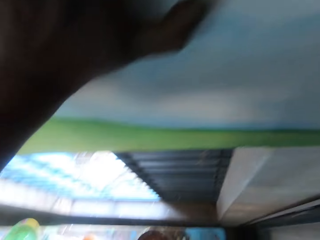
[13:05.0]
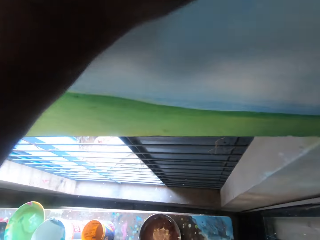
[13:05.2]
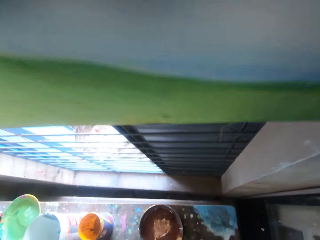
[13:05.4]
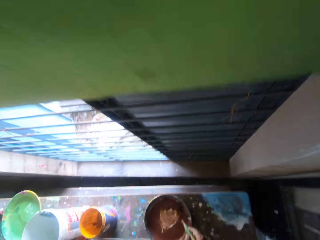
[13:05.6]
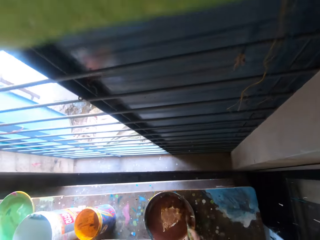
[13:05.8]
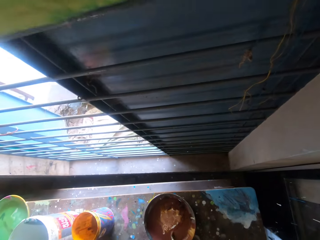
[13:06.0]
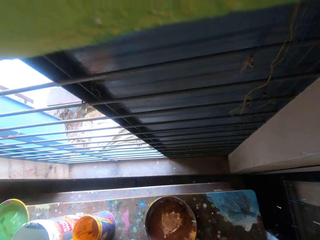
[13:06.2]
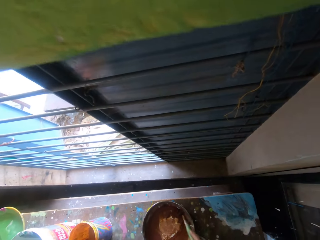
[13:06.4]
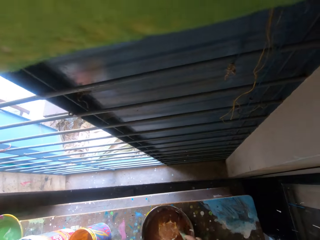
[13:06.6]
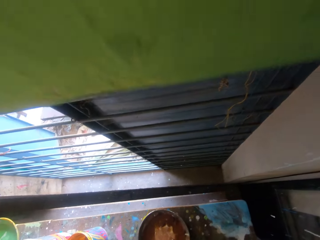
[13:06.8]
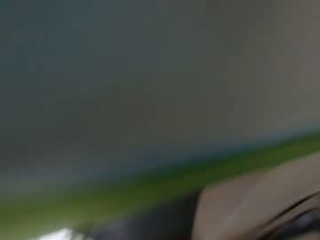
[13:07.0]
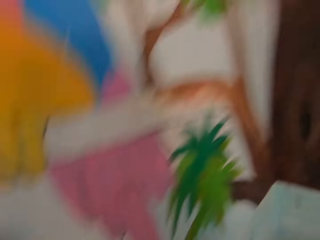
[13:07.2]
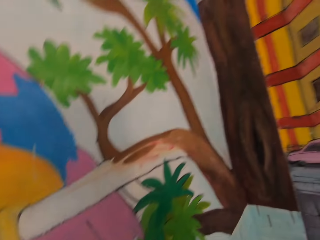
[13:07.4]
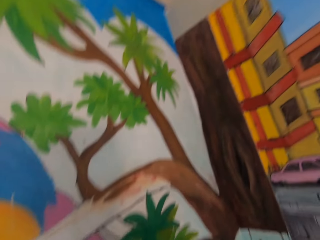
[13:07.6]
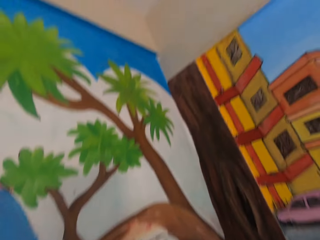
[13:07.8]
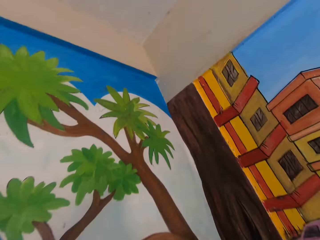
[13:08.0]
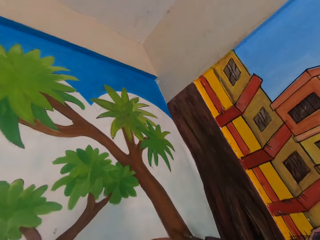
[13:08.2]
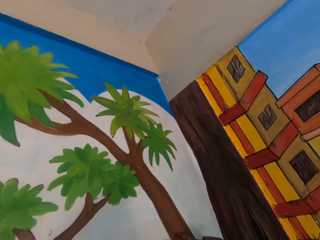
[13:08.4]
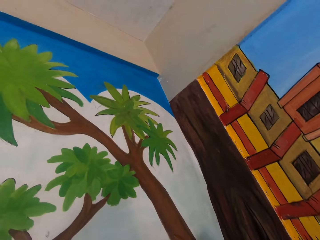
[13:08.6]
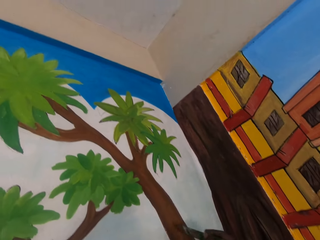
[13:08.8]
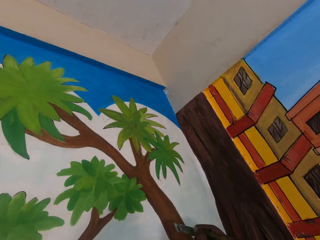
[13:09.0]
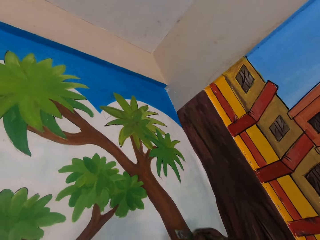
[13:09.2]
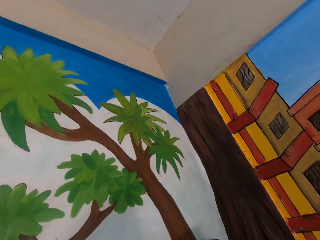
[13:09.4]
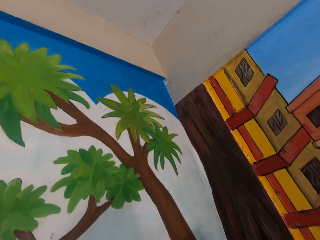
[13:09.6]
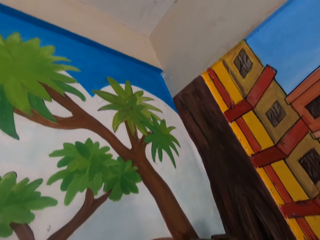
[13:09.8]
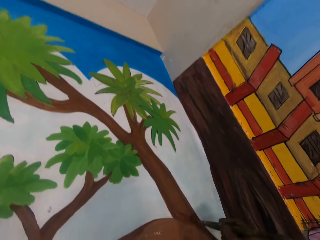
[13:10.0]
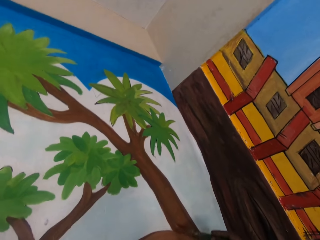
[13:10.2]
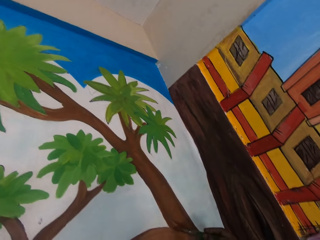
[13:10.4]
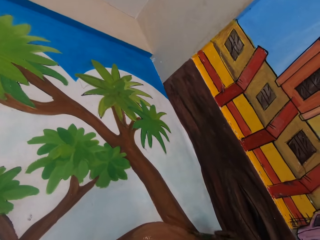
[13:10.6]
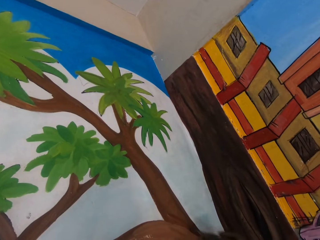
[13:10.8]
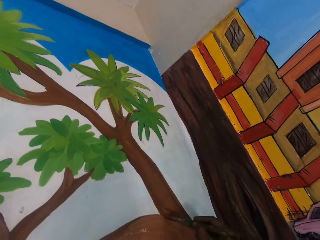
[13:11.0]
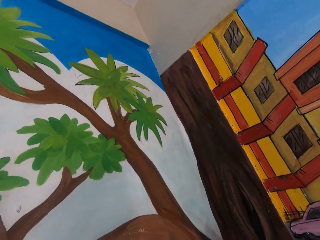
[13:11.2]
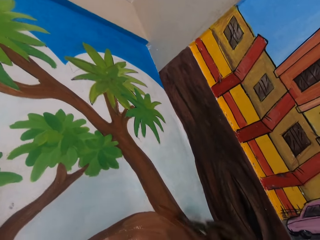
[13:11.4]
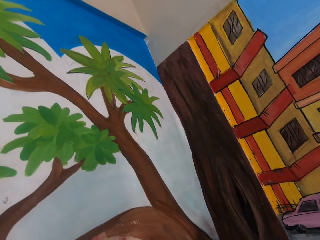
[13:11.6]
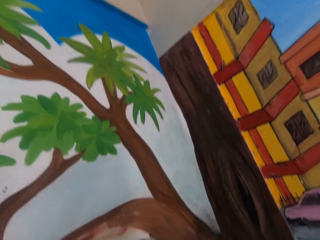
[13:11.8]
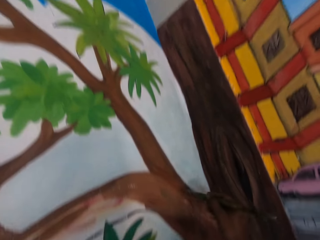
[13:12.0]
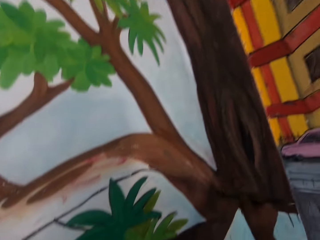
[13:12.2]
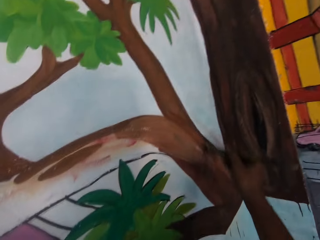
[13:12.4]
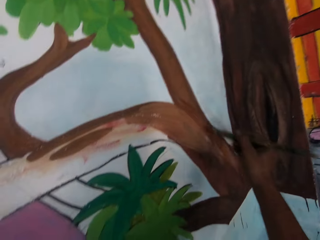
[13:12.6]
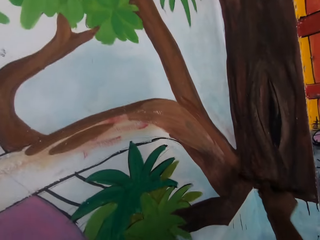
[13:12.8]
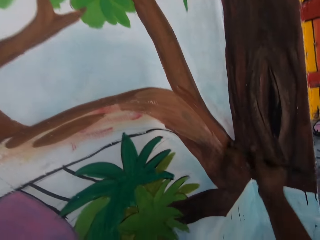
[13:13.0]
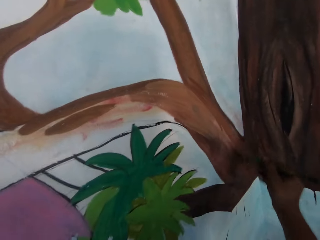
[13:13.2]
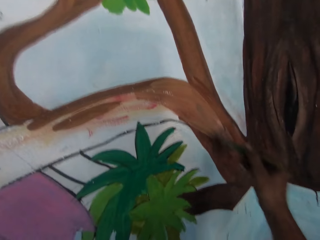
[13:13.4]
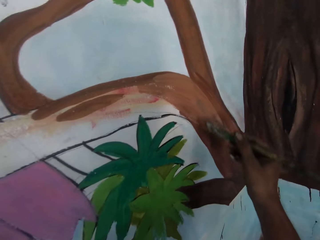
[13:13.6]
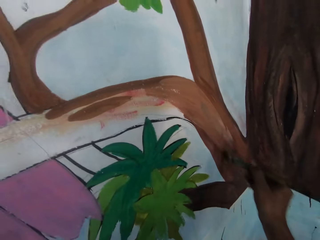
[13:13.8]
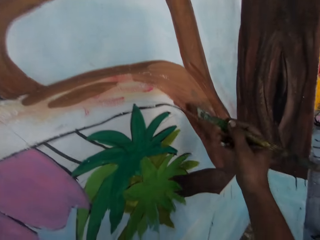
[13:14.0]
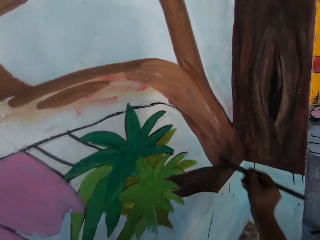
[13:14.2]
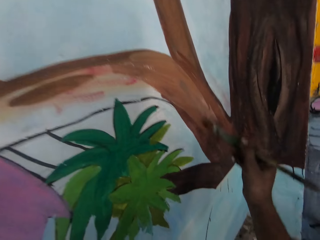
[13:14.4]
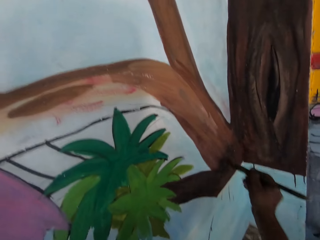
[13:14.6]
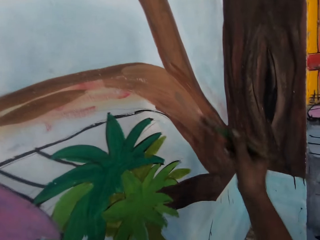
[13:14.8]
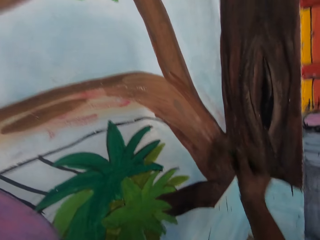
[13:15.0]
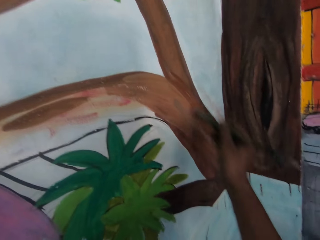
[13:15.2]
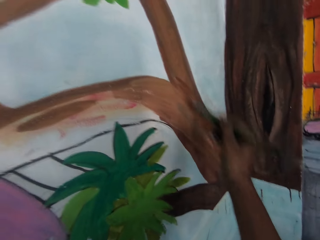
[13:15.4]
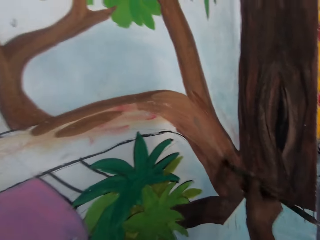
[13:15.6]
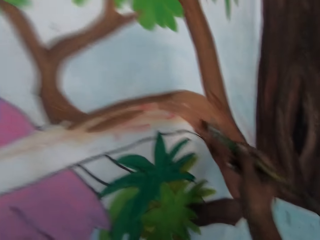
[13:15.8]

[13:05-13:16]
The camera wearer dips the paint brush in the paint bucket on the bench. They paint the wall with the paint brush.

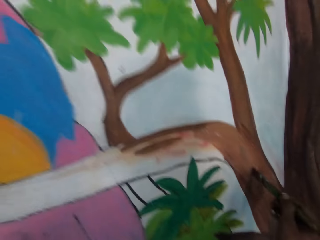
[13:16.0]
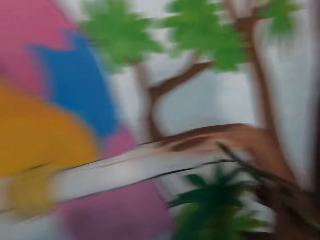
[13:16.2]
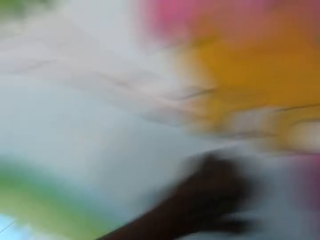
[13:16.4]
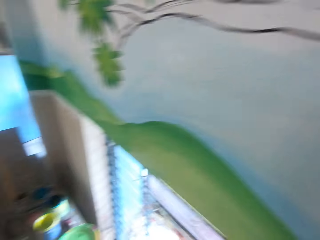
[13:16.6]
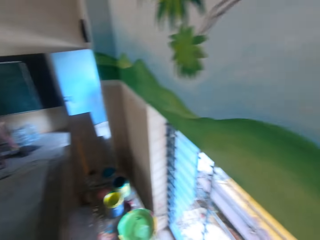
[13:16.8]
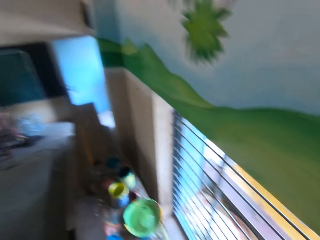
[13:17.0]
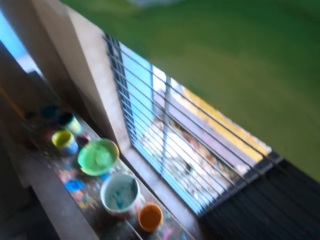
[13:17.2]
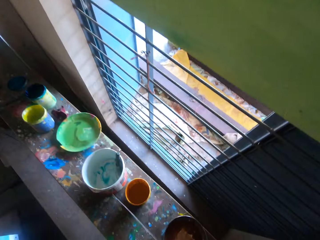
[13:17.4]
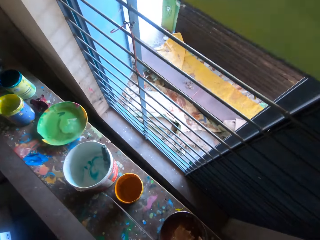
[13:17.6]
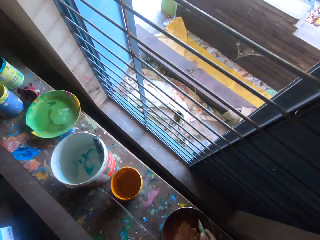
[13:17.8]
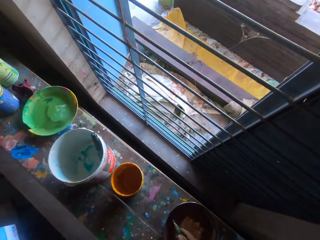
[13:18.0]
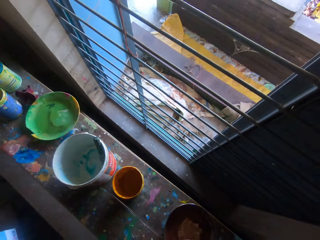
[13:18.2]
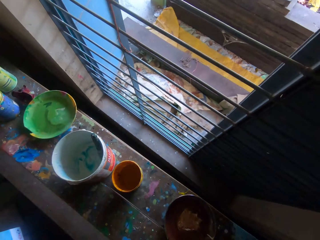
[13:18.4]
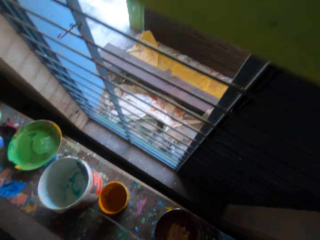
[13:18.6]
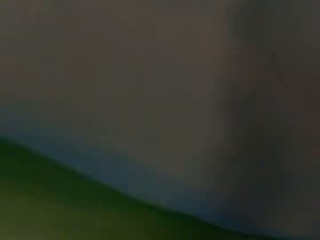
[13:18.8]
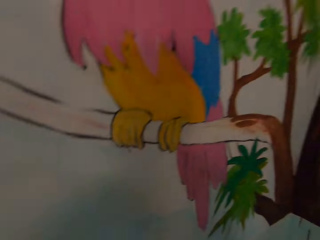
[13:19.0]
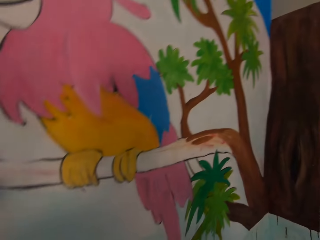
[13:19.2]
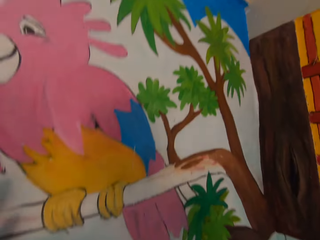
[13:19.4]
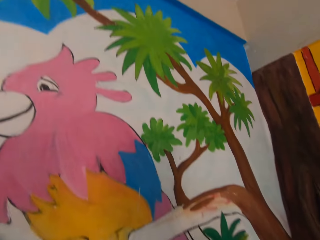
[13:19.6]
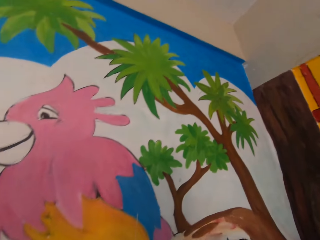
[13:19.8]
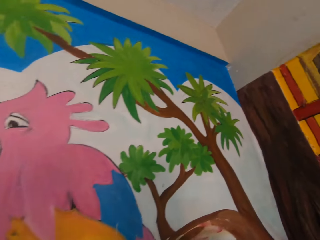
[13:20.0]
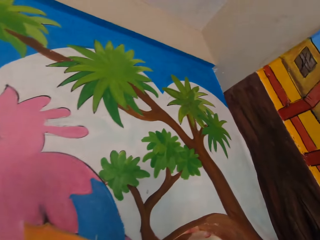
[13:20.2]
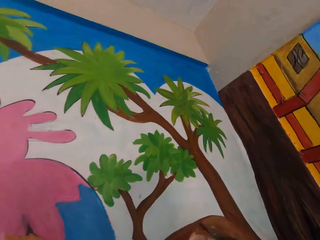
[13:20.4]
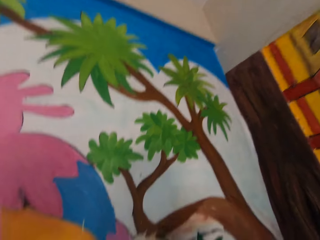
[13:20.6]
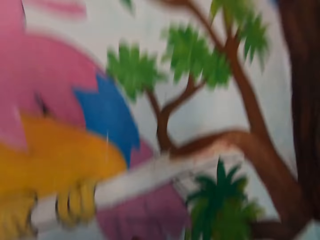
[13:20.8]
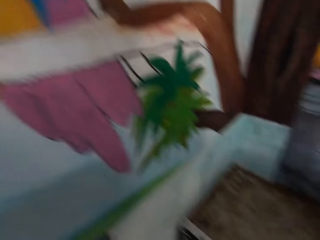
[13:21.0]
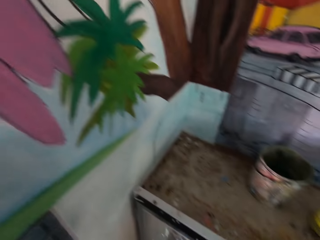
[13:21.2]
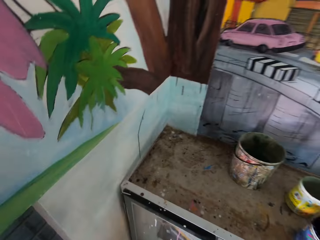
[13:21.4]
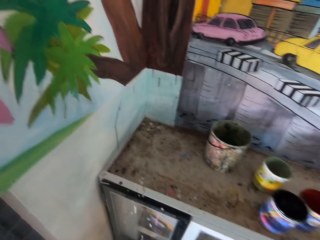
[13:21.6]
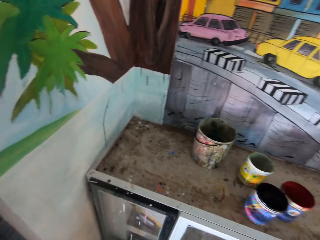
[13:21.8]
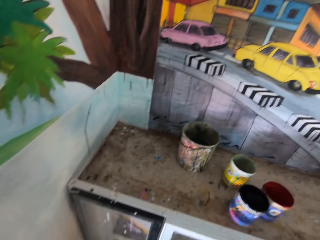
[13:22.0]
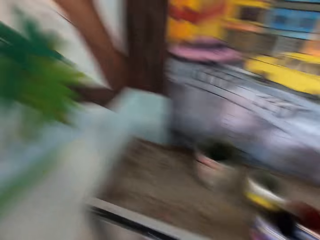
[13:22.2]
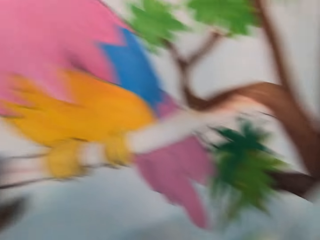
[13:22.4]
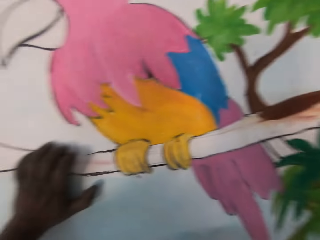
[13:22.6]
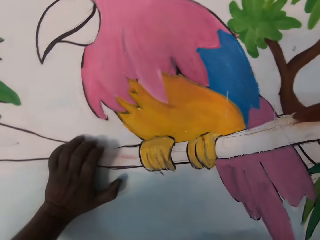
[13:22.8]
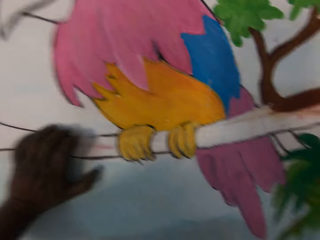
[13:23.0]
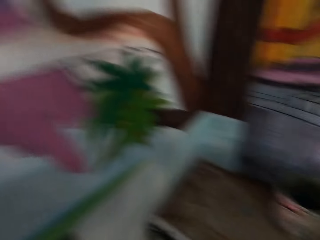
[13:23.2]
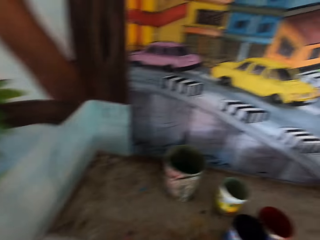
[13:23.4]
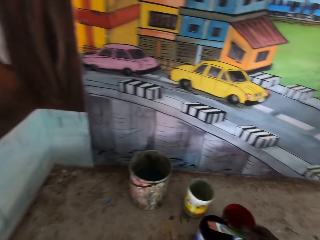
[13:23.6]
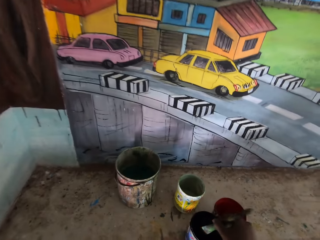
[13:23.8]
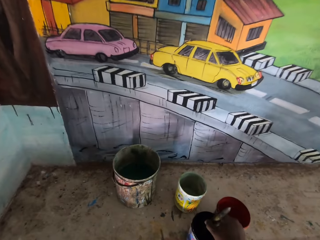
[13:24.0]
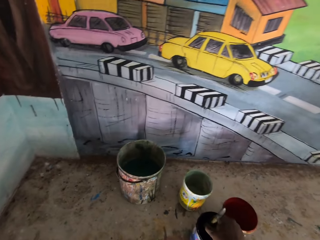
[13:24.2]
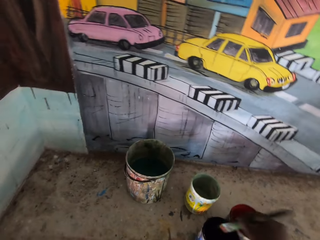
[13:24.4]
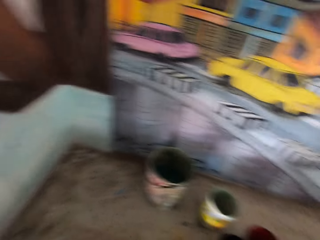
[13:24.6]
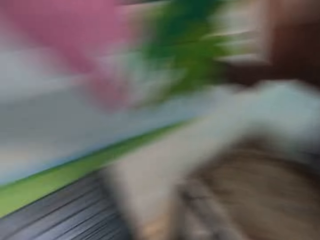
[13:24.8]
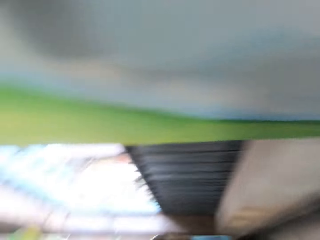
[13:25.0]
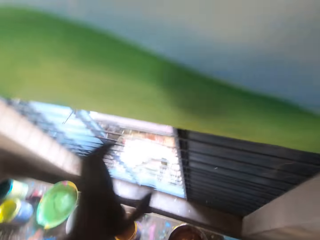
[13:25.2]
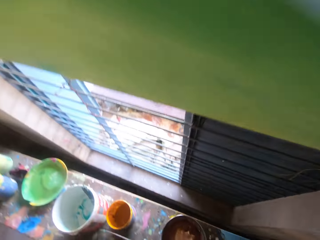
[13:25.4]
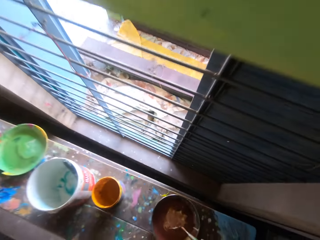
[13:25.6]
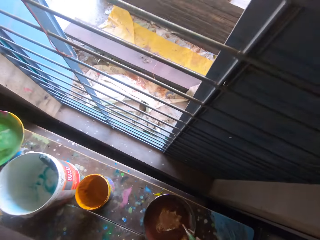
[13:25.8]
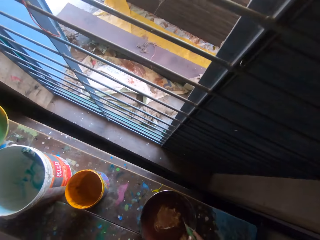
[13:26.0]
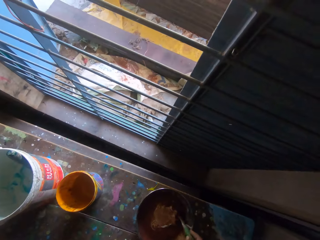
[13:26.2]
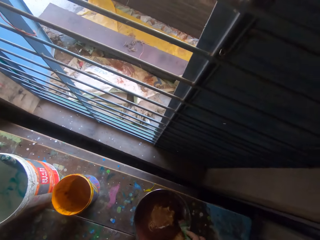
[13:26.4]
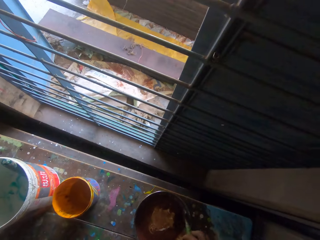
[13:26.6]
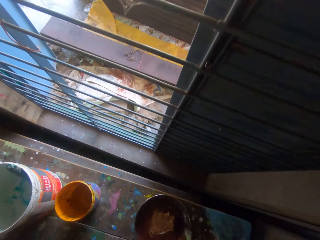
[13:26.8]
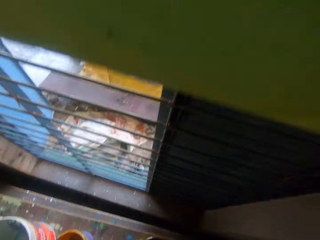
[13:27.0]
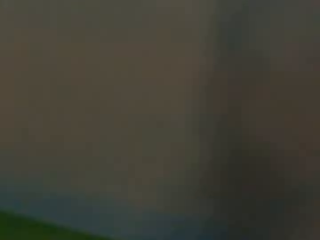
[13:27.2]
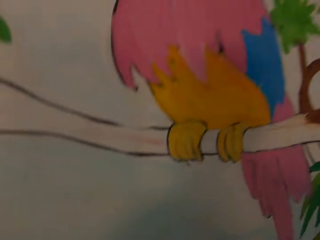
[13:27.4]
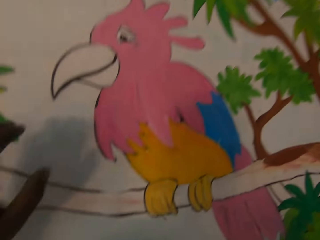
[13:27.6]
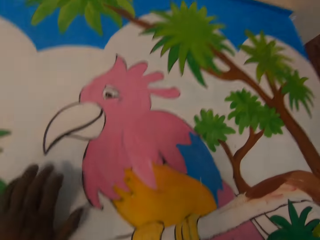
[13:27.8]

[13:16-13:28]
The camera wearer looks at the painting jars. They dip the paint brush in the paint bucket on the bench. They dip the paint brush in the paint bucket on the table. They dip the paint brush in the paint bucket on the bench.
